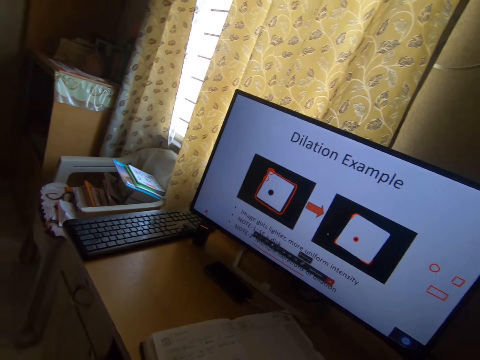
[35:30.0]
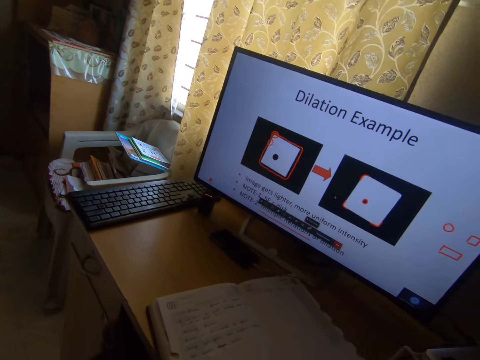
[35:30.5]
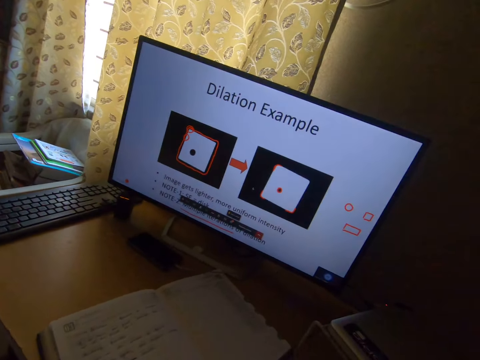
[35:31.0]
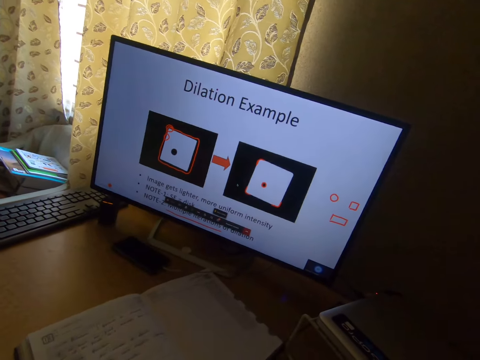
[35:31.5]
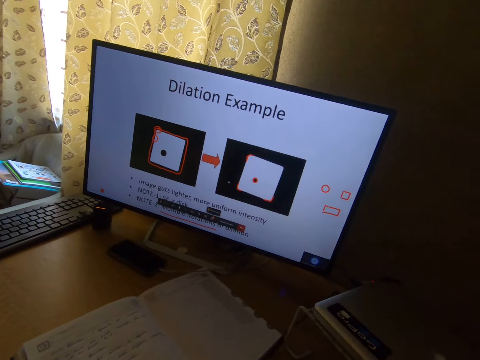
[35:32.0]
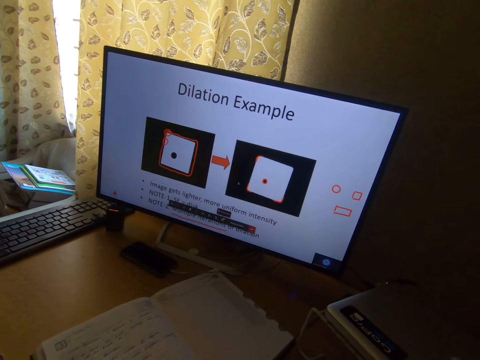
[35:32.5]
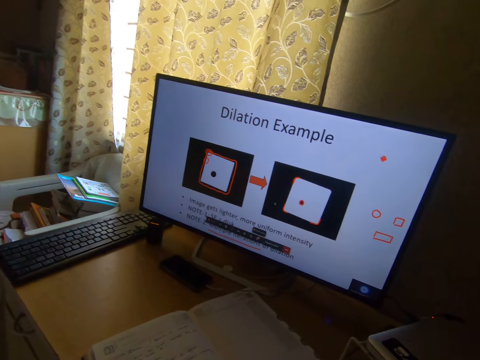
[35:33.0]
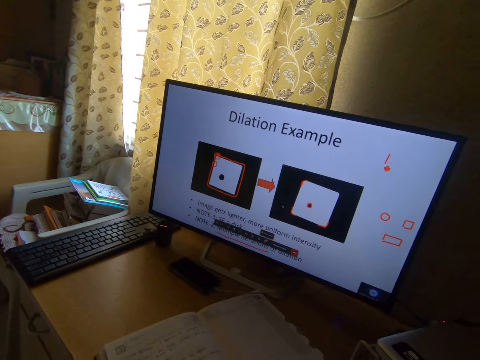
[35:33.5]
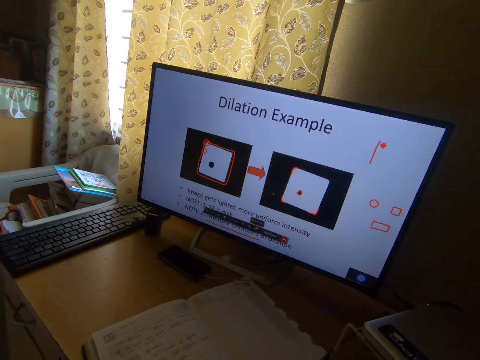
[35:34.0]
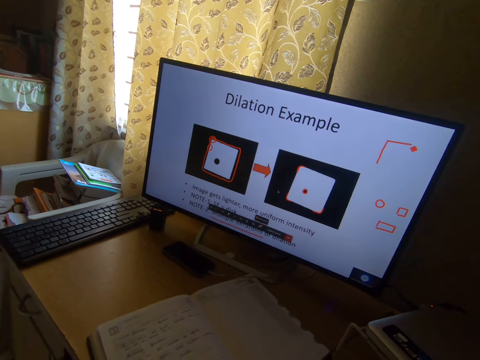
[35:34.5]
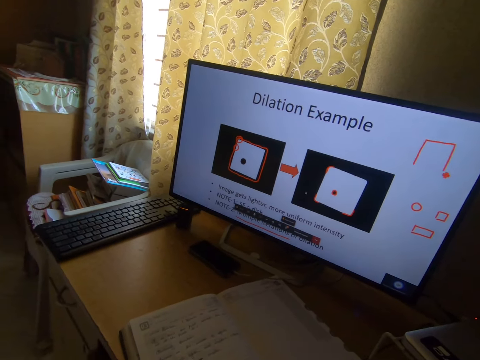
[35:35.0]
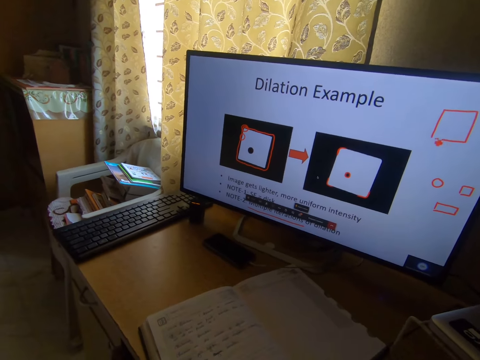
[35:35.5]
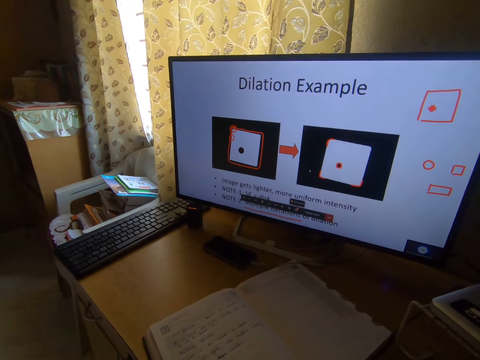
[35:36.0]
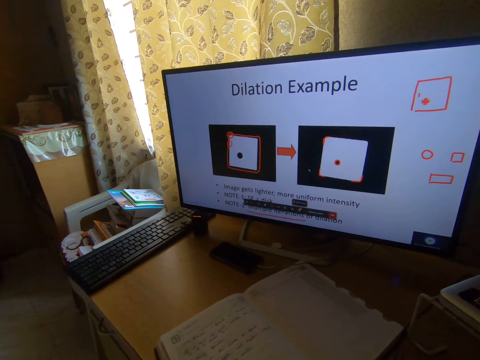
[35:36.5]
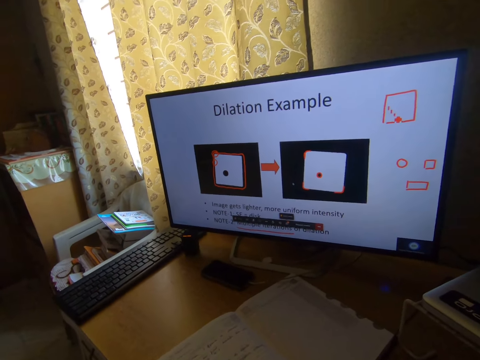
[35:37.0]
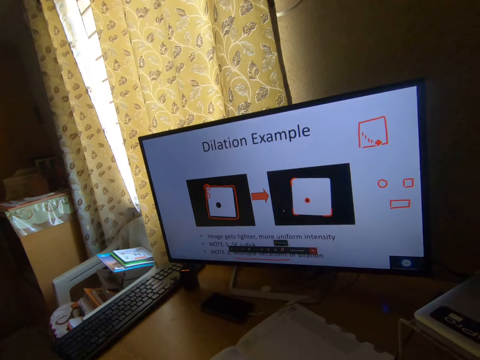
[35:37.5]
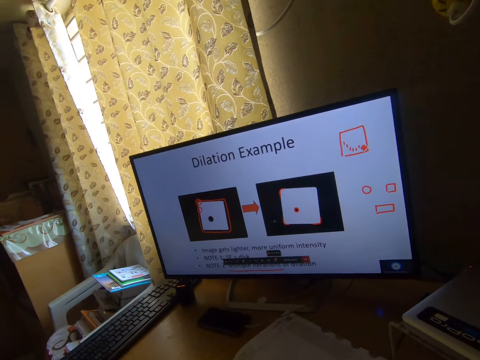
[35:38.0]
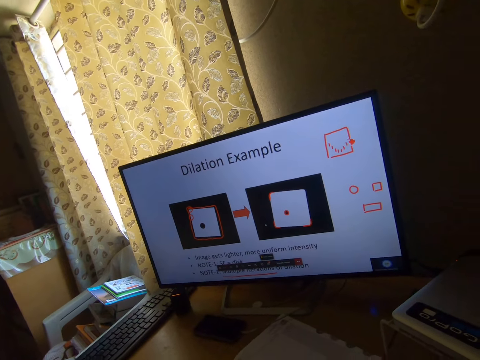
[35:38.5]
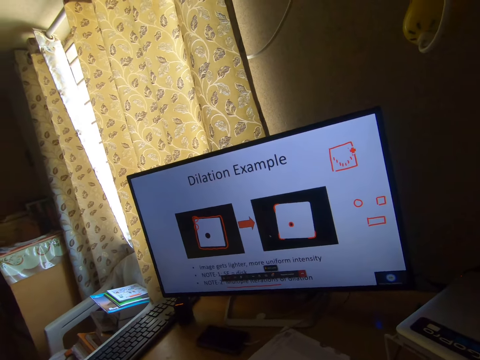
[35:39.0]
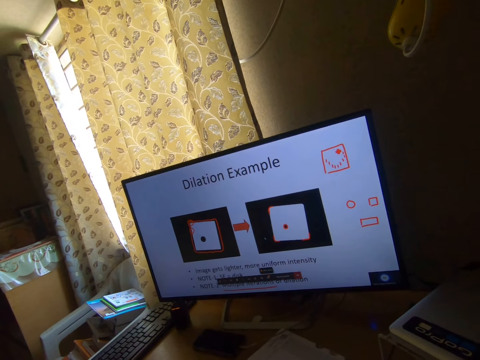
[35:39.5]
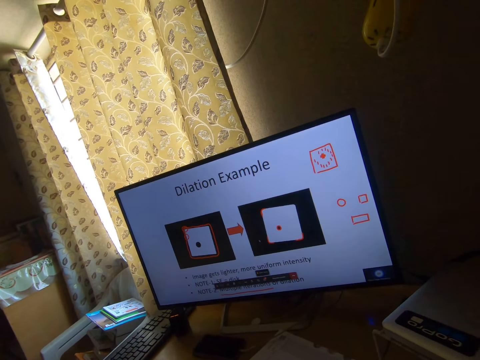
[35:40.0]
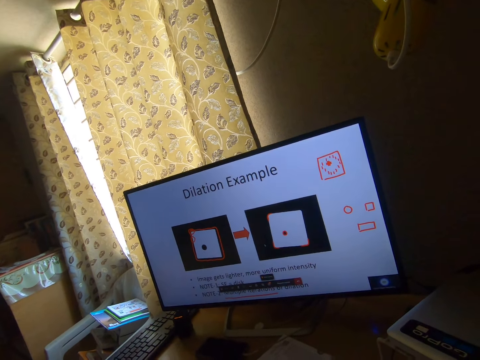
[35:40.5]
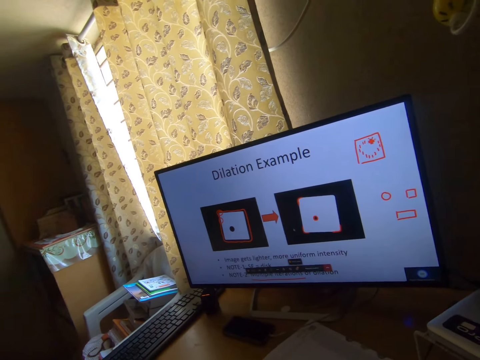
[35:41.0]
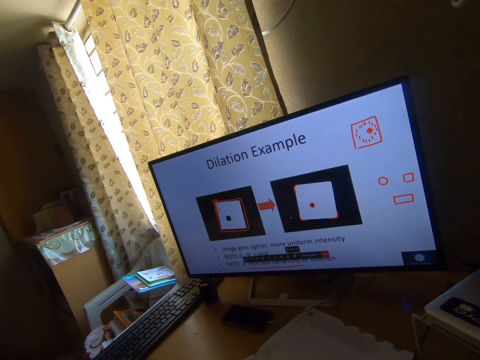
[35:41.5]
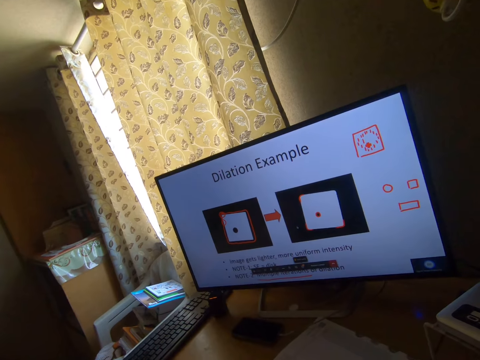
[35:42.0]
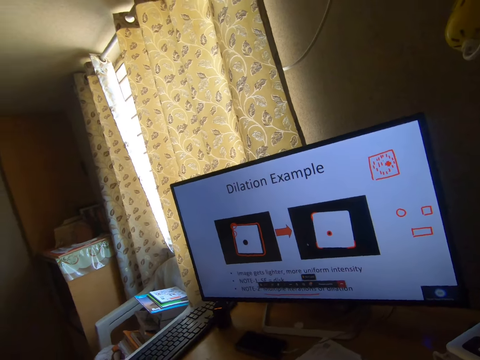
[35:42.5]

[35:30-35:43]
The camera wearer draws on the desktop.

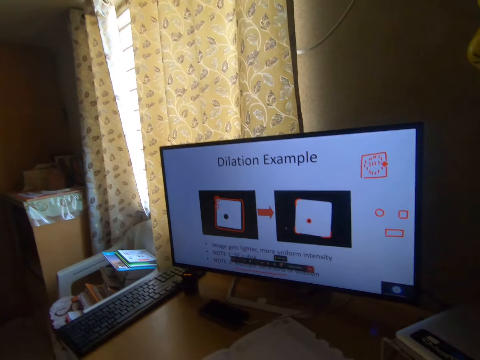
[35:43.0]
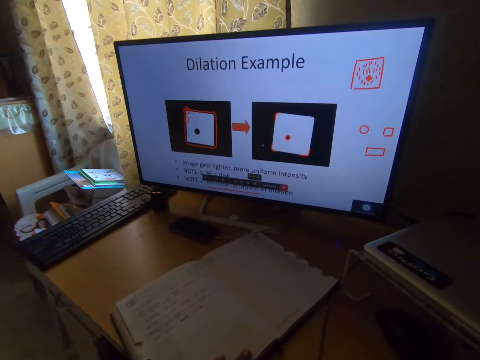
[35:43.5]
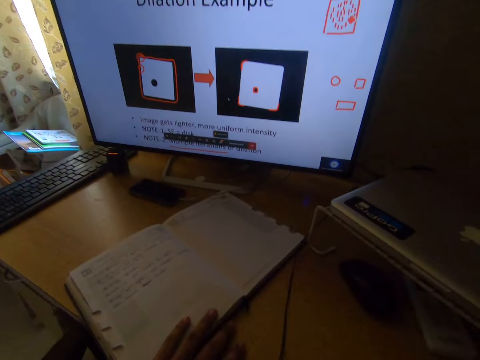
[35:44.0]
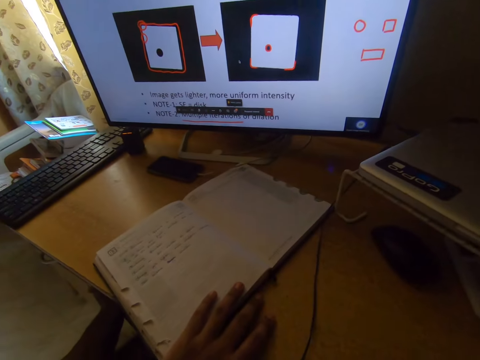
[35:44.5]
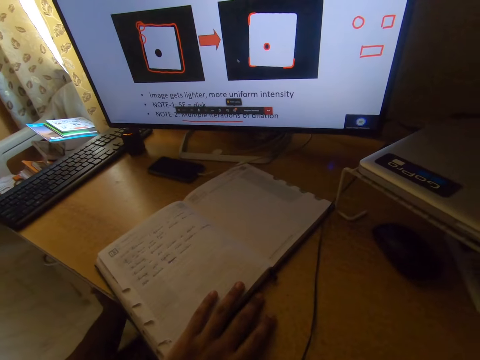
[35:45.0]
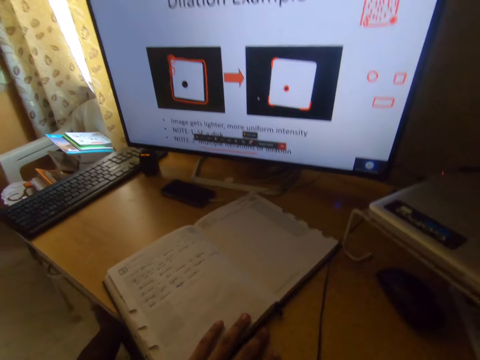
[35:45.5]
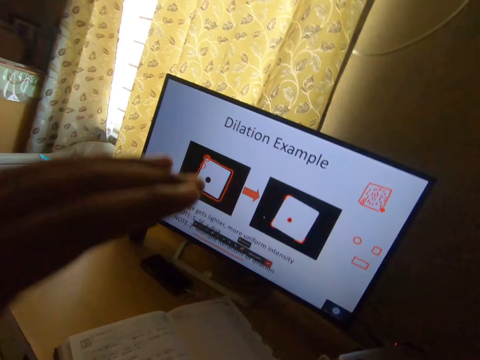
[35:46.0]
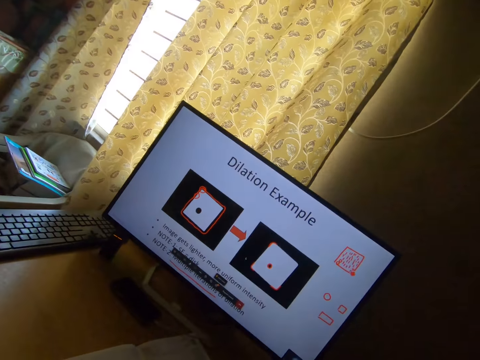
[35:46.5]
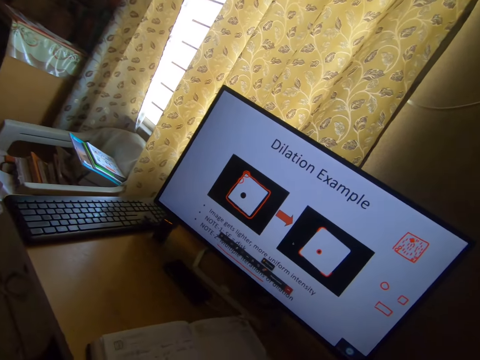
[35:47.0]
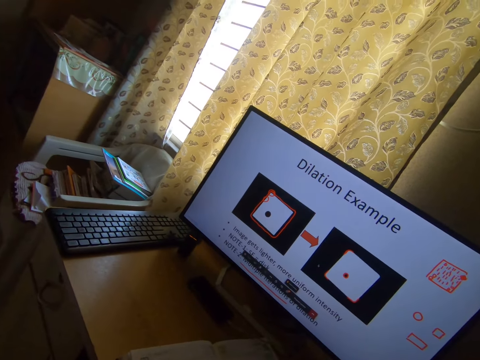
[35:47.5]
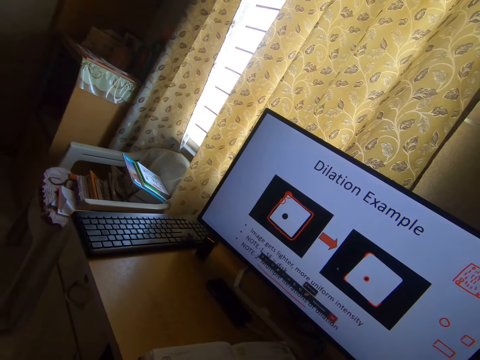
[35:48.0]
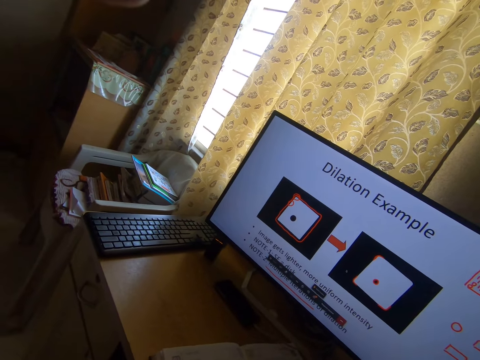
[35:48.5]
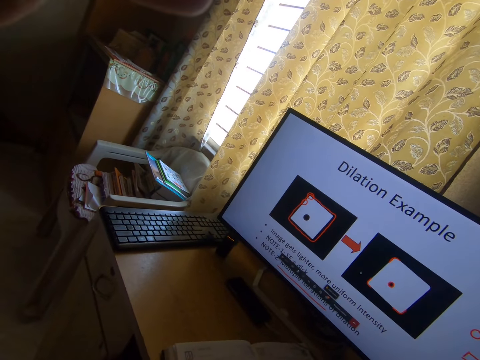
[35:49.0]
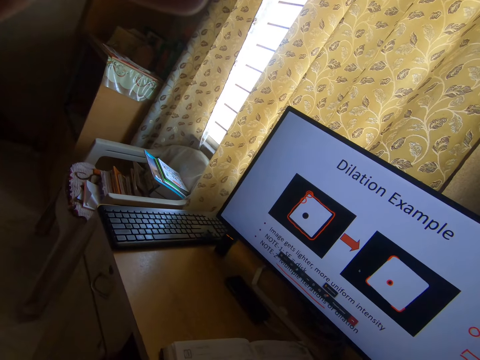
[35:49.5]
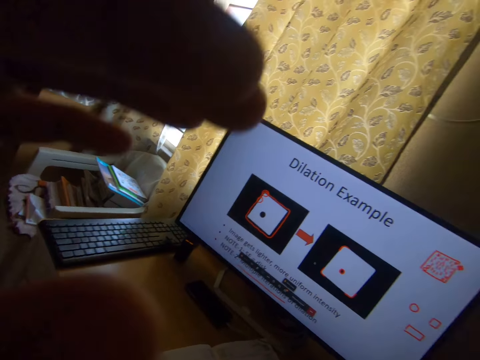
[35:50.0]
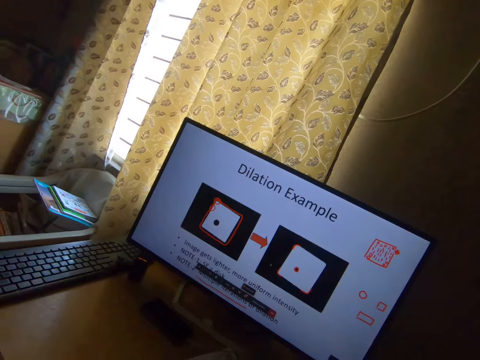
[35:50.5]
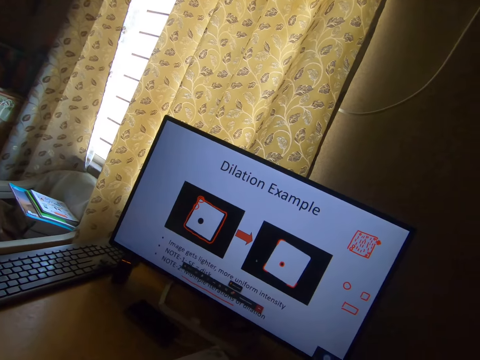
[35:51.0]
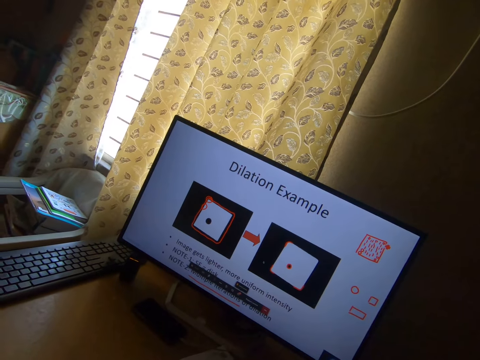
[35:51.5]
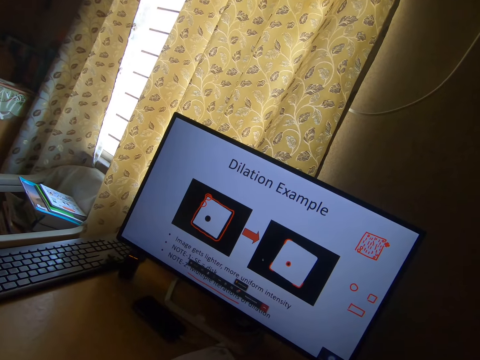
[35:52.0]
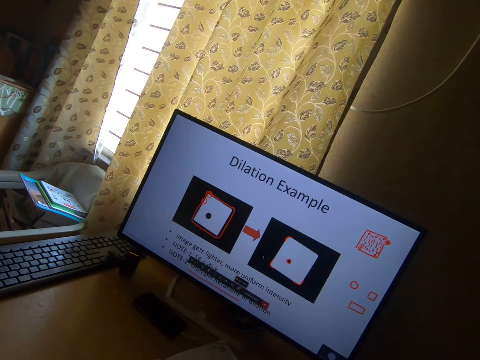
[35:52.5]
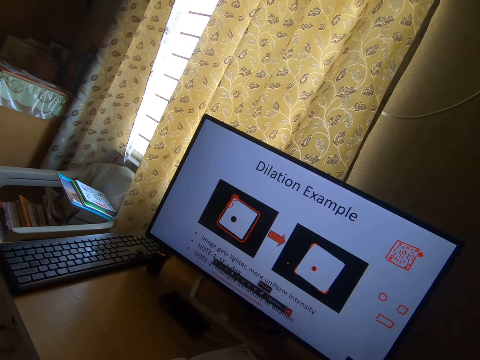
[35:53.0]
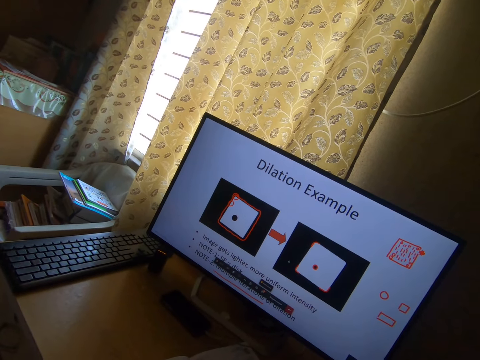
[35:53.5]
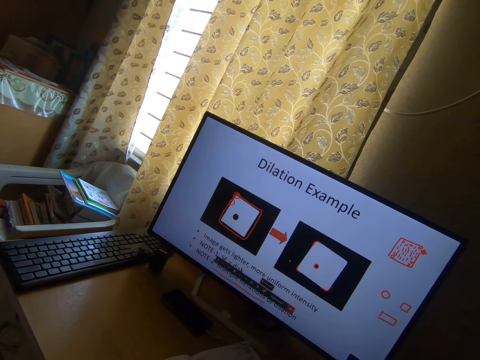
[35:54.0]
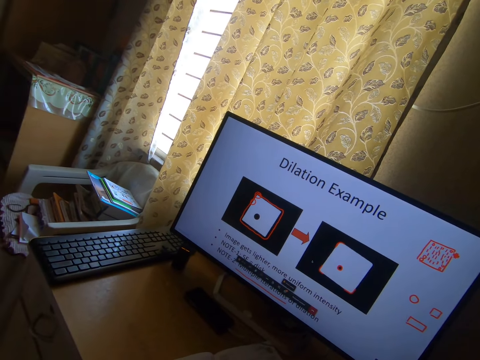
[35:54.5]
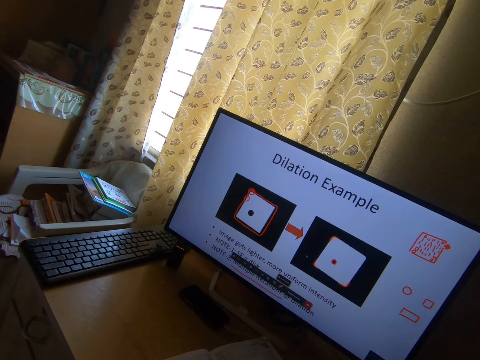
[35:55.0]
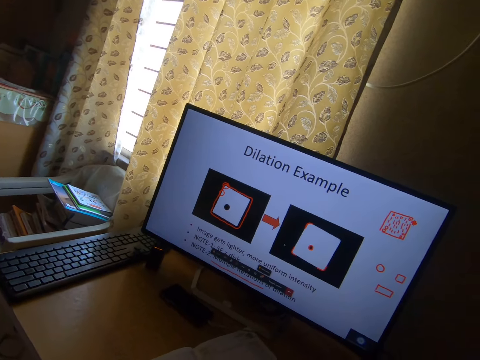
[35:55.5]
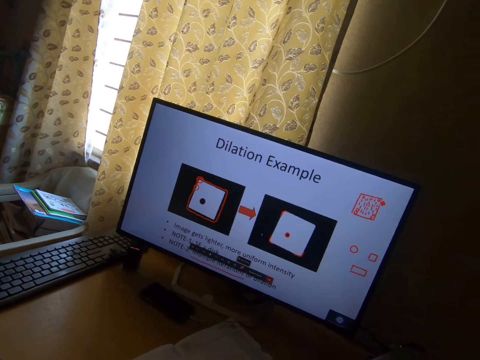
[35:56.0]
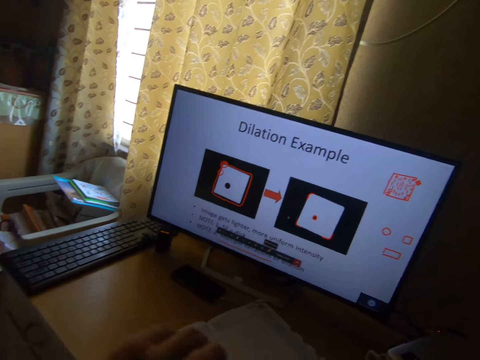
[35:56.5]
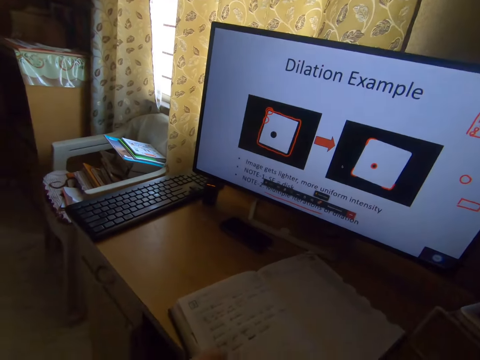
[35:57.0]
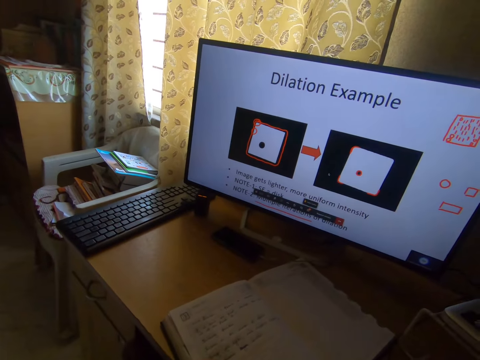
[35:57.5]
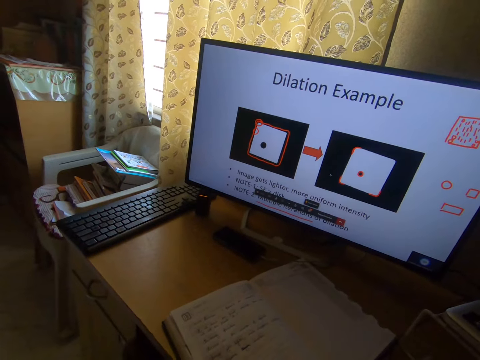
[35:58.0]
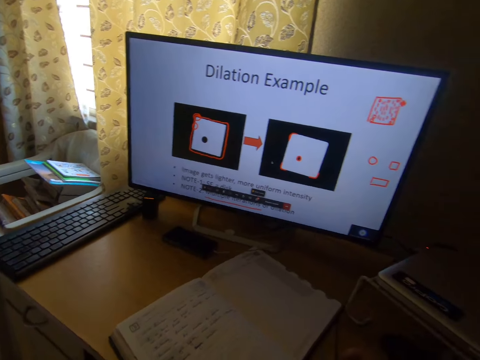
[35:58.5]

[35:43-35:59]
The camera wearer moves a hand. They adjust the camera.
